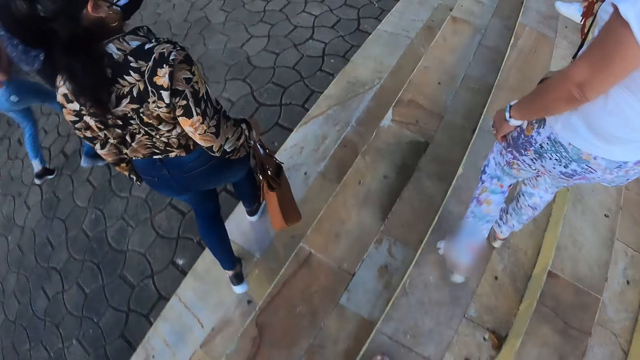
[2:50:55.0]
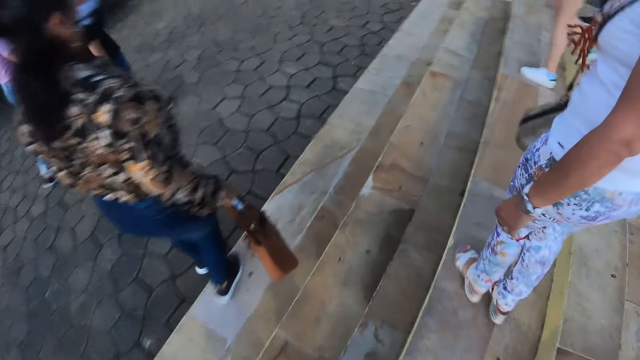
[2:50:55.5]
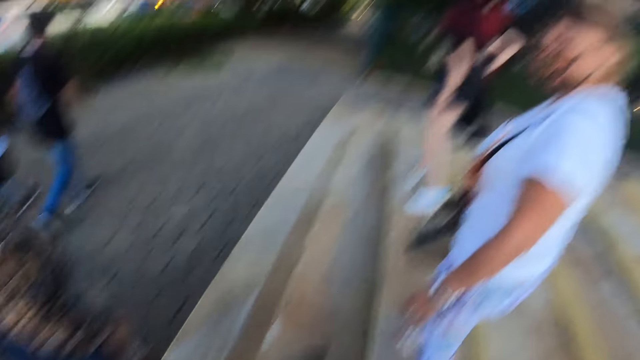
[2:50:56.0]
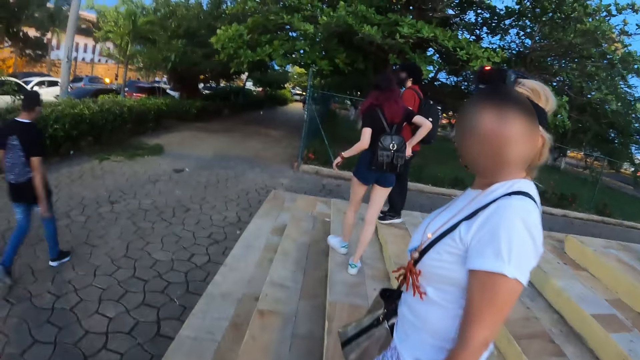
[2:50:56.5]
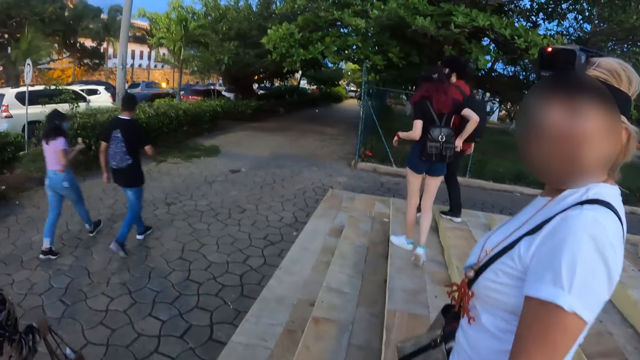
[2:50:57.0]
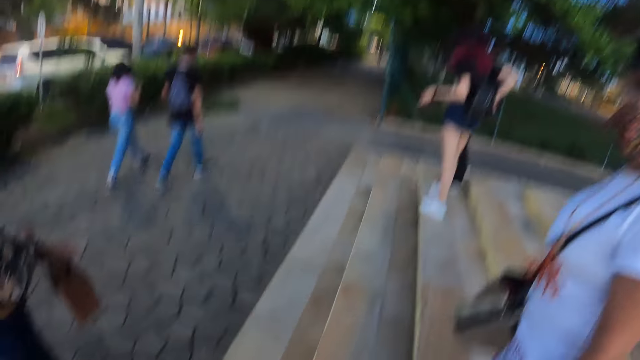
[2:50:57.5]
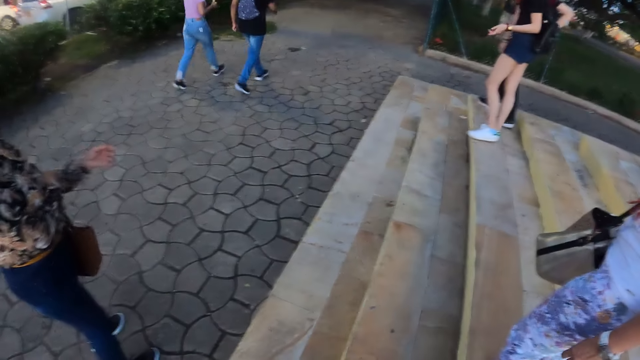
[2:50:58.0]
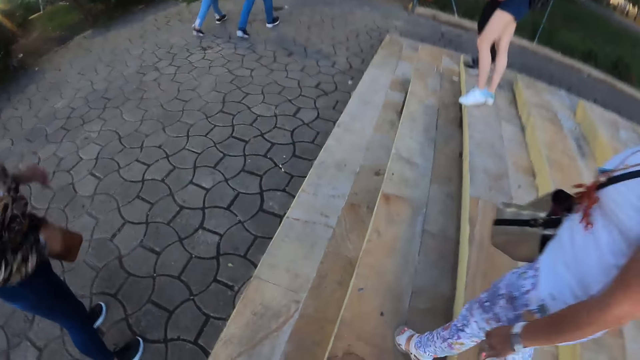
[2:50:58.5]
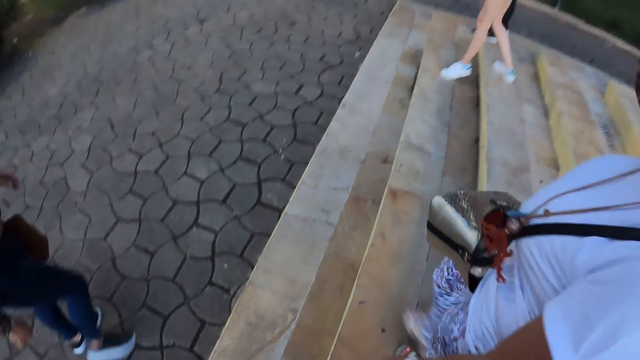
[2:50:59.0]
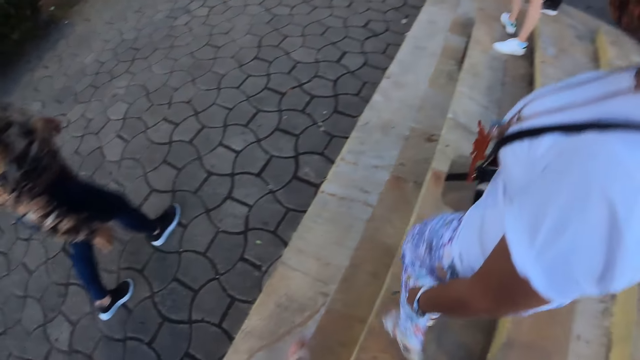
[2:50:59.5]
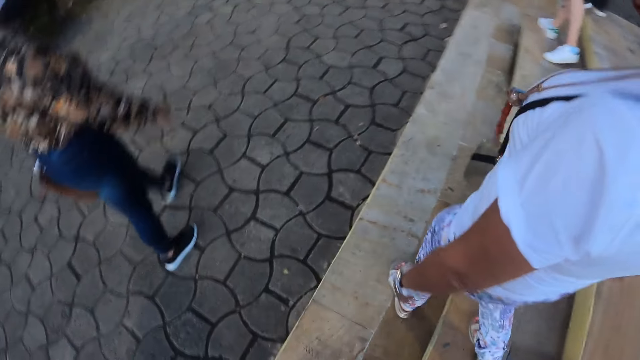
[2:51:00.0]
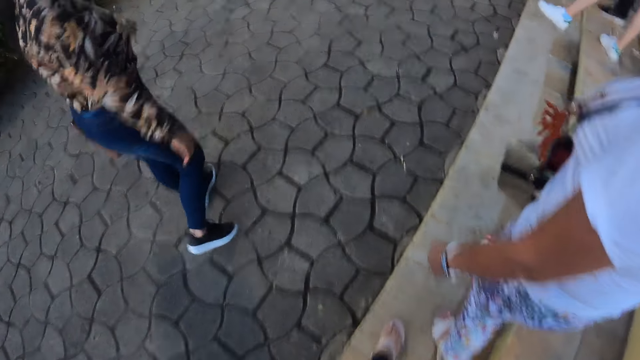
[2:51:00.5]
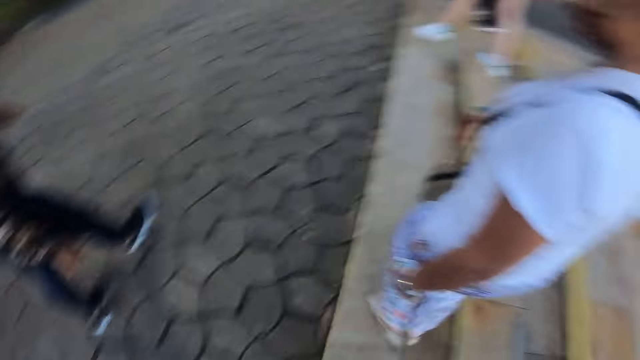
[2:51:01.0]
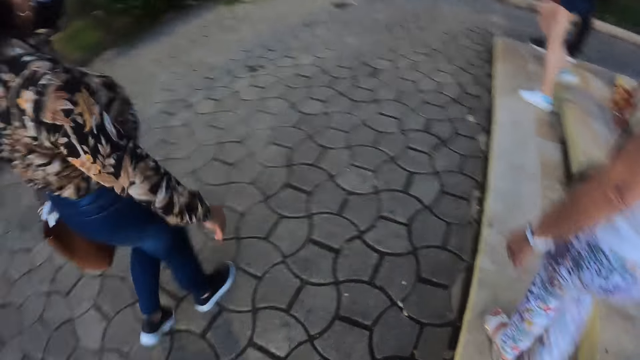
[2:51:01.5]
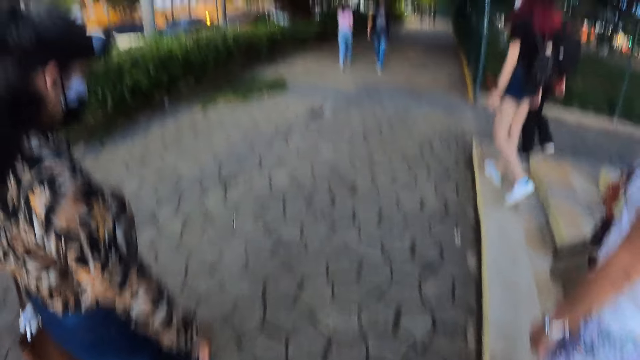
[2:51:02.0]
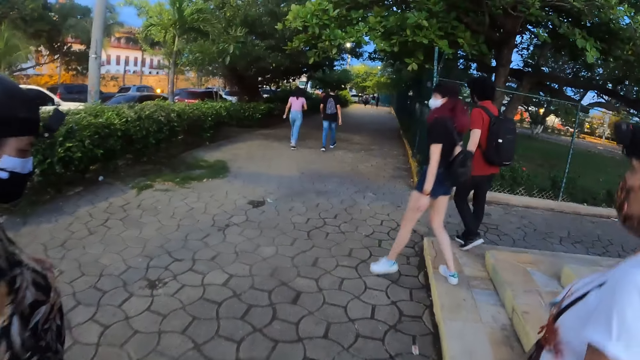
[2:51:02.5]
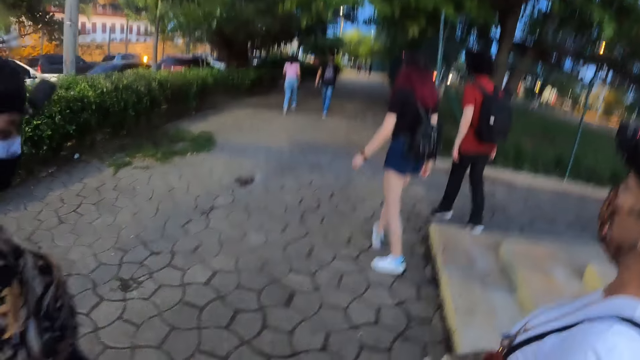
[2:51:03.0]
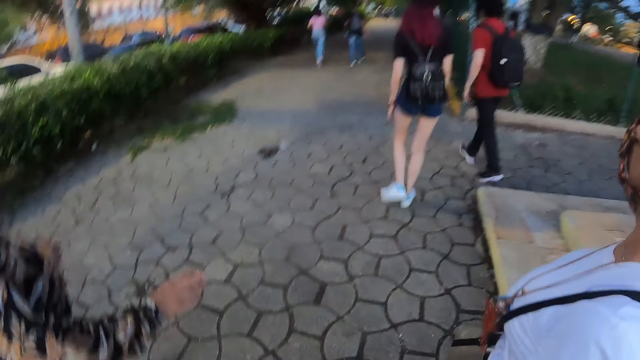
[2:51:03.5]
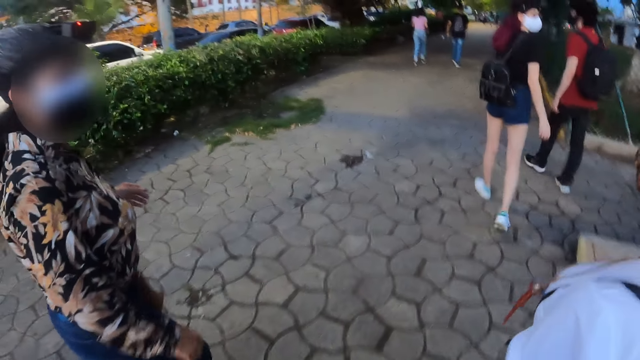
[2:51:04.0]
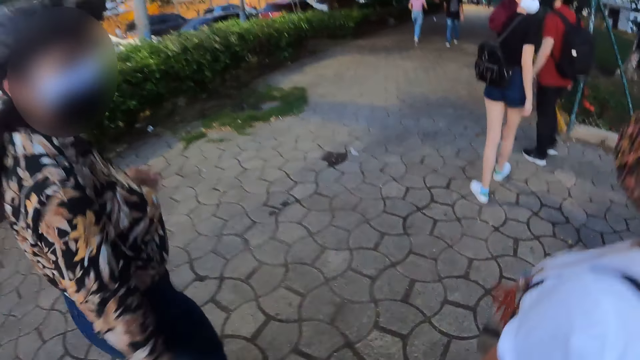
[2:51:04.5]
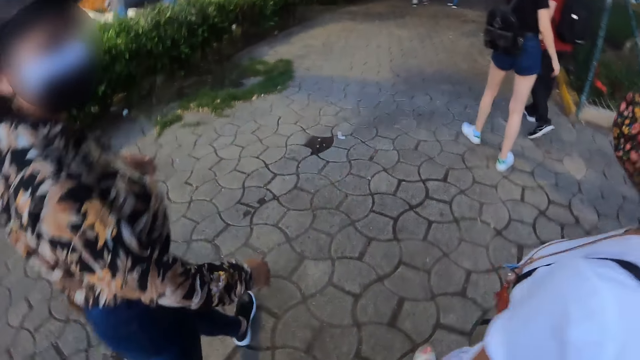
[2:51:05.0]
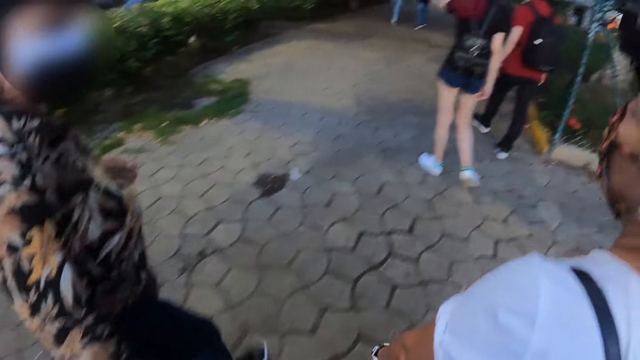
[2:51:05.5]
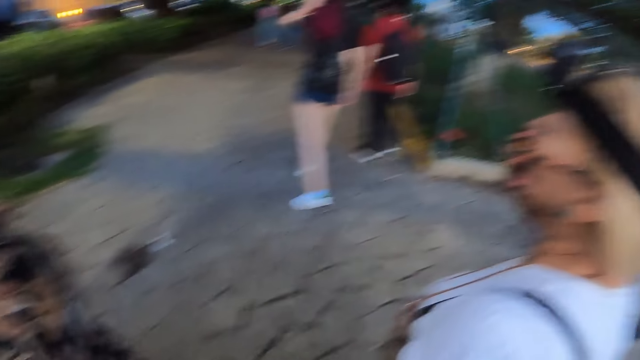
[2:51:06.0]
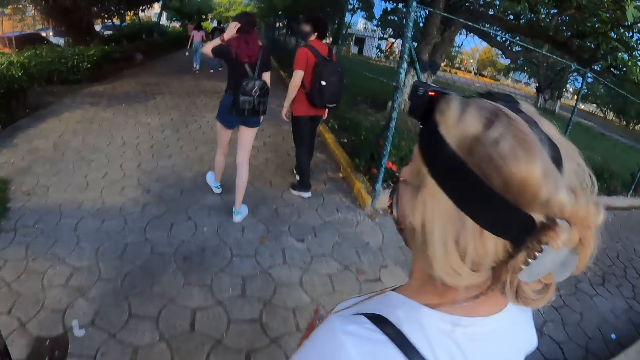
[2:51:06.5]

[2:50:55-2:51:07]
The camera wearer interacts with a person. They walk across a street with the person and another person. The person and the other person interact.

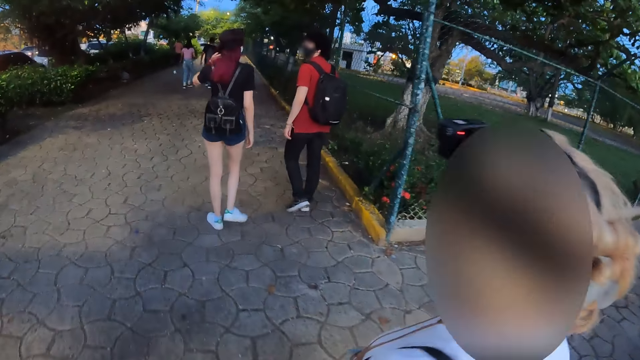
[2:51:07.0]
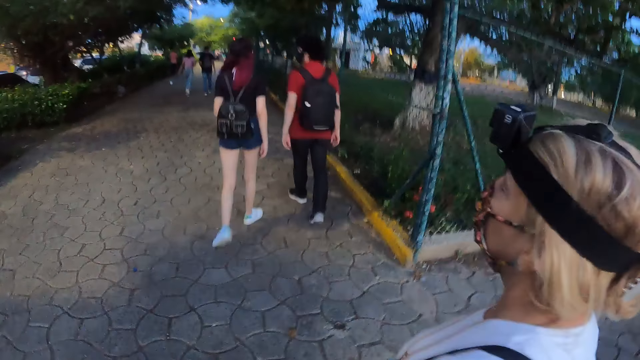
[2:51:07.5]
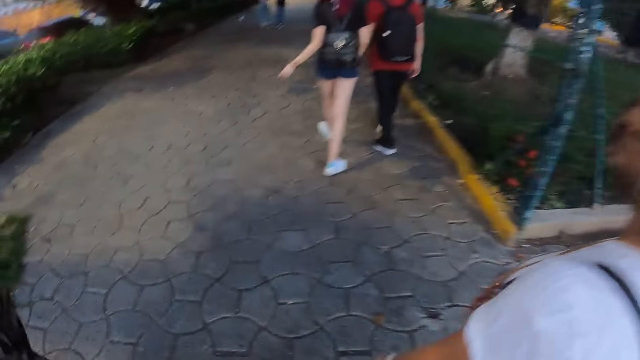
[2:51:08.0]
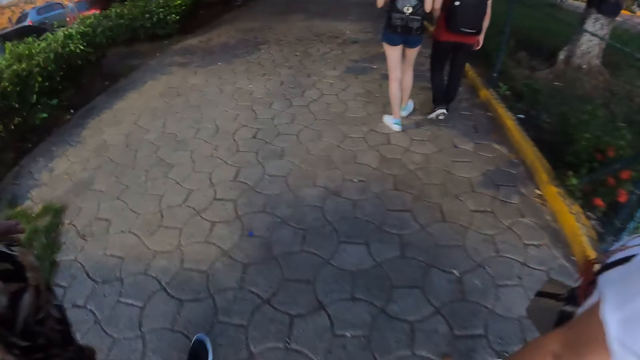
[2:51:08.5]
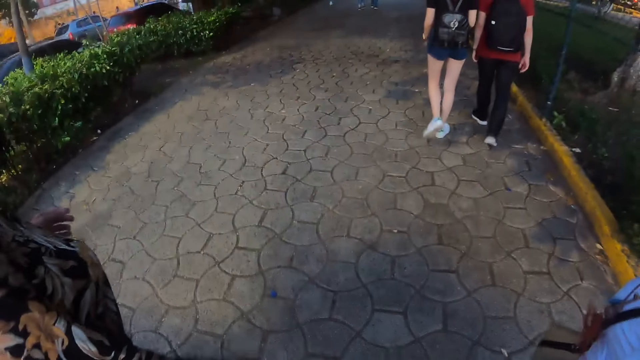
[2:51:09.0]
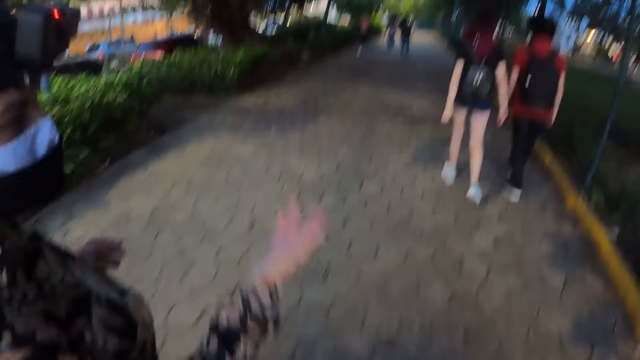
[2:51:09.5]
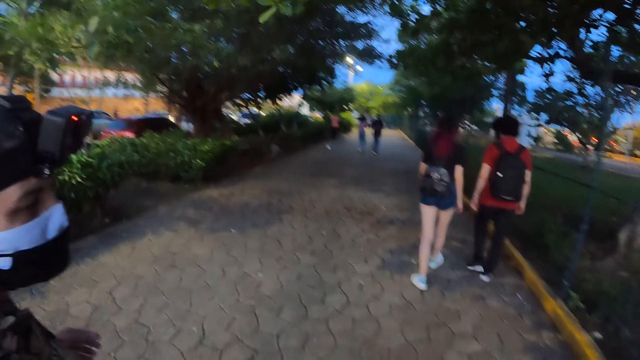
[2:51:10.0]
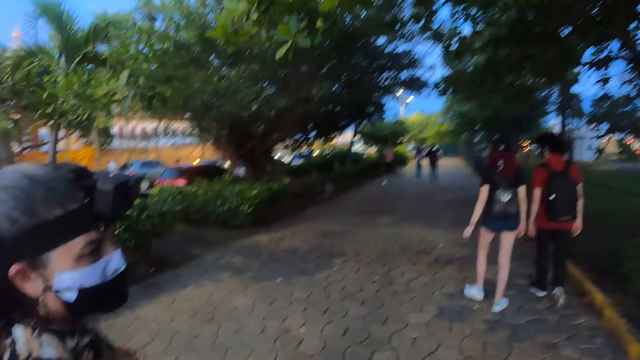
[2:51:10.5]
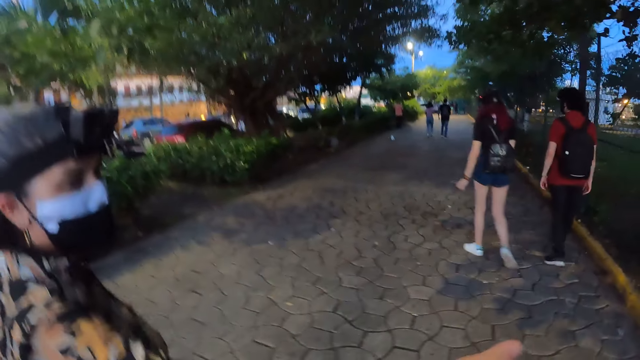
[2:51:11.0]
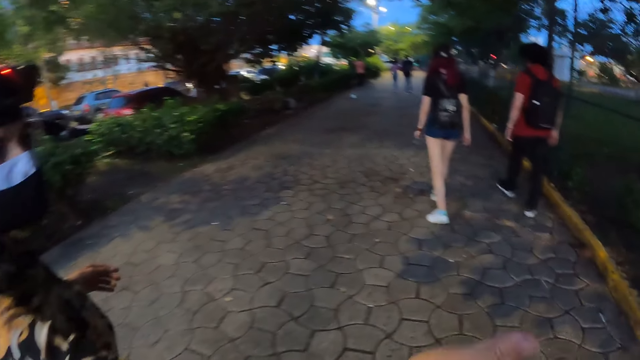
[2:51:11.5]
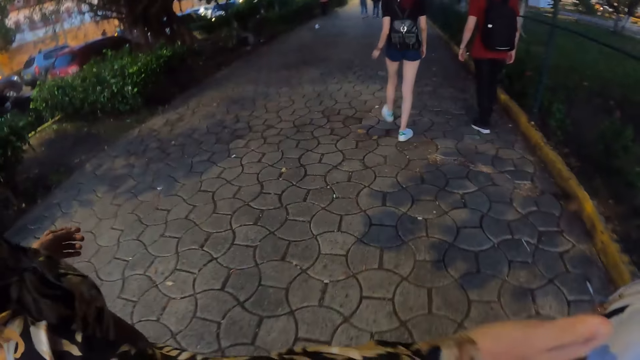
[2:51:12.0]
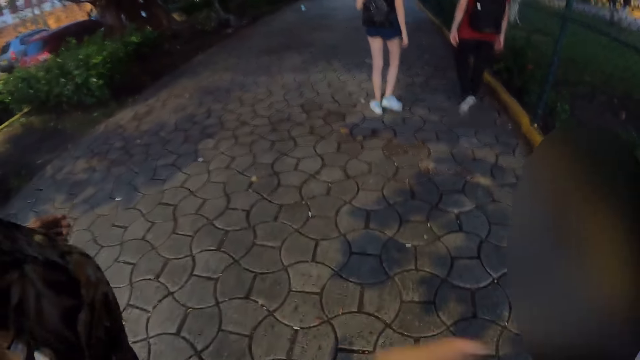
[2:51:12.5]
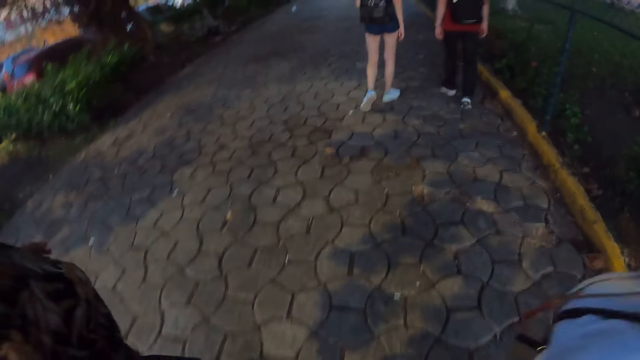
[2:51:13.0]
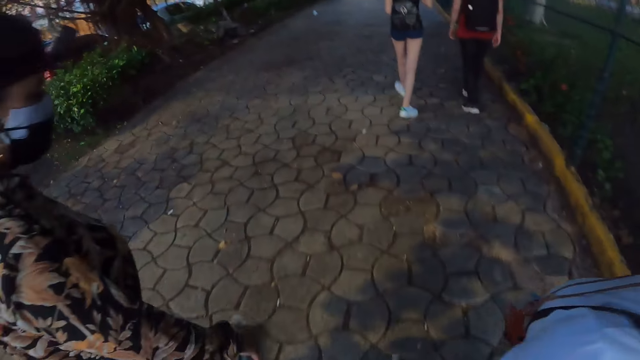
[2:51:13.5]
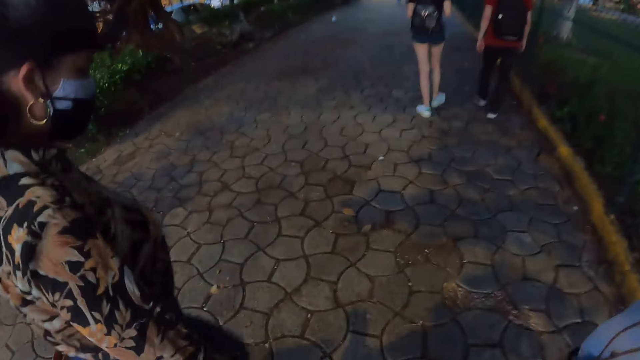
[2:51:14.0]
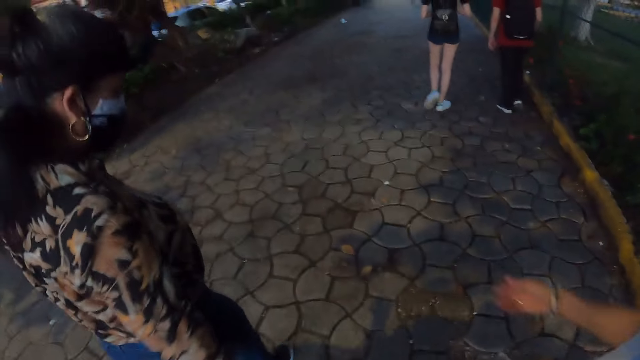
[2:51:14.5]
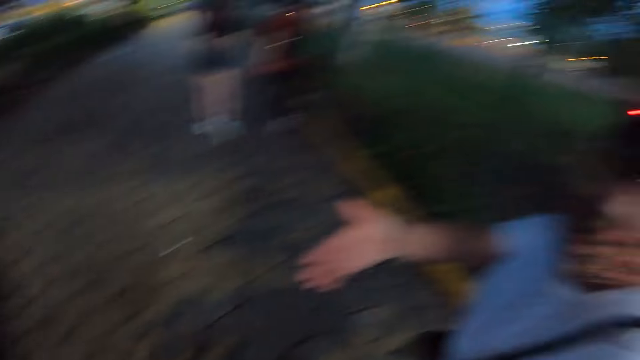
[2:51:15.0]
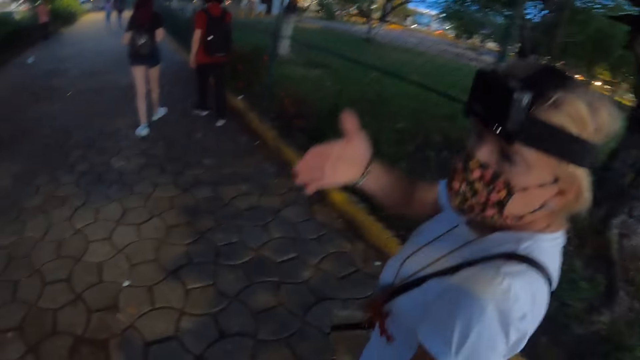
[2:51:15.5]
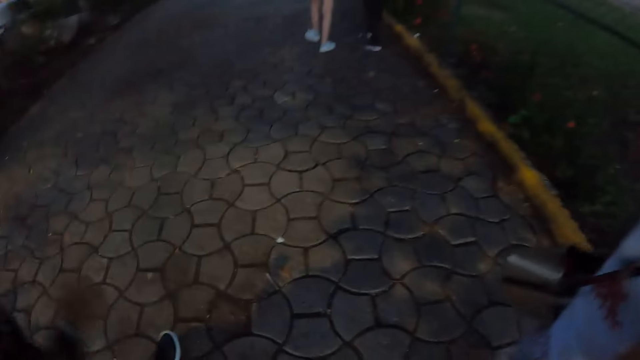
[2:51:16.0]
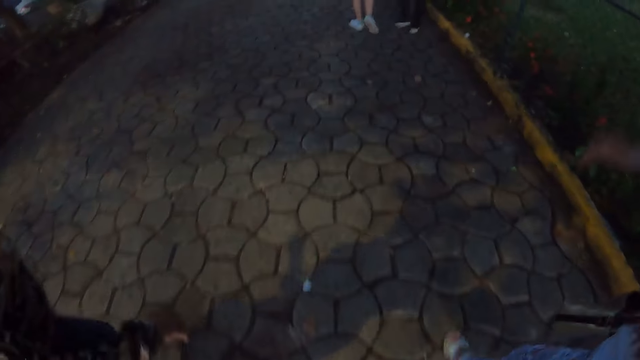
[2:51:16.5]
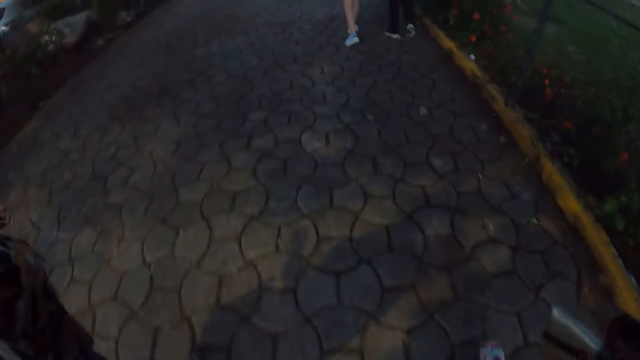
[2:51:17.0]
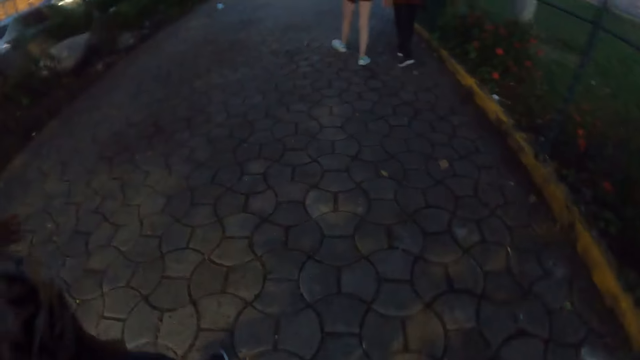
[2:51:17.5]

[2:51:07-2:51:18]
The camera wearer looks around. They interact with a woman. The woman interacts with the camera wearer.
